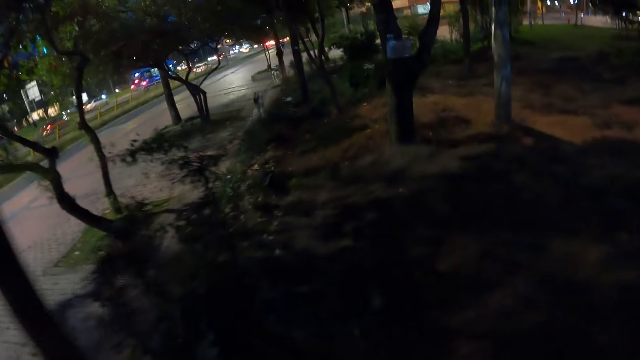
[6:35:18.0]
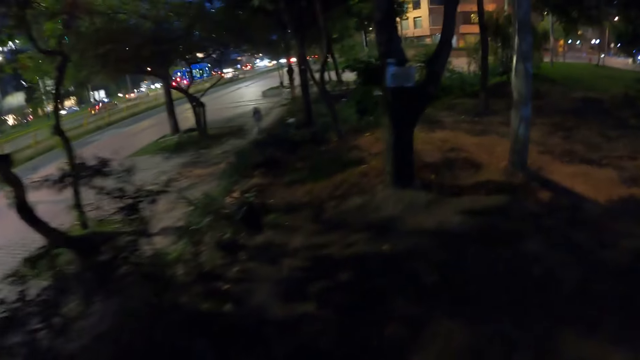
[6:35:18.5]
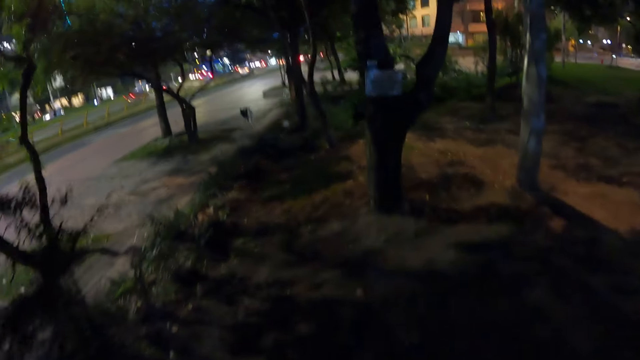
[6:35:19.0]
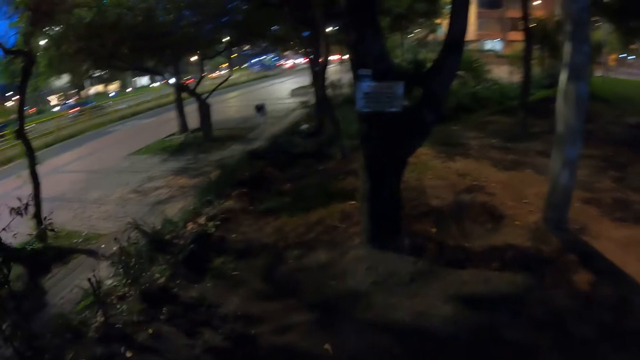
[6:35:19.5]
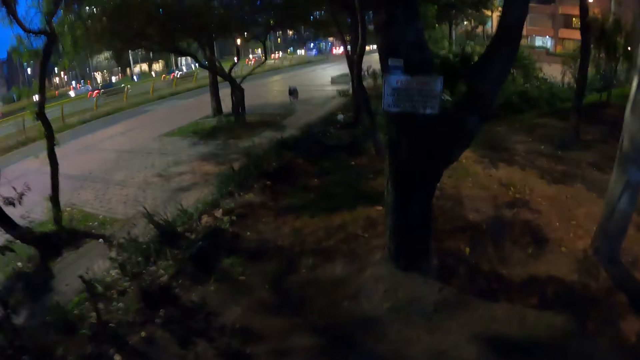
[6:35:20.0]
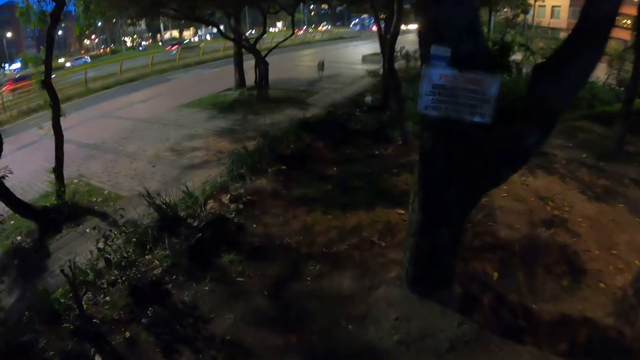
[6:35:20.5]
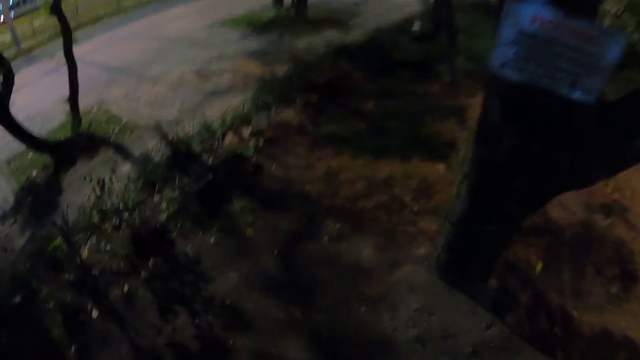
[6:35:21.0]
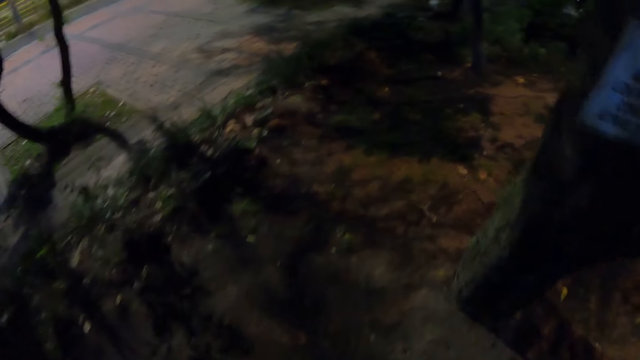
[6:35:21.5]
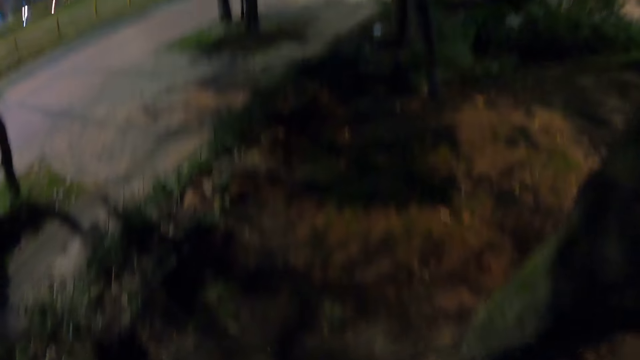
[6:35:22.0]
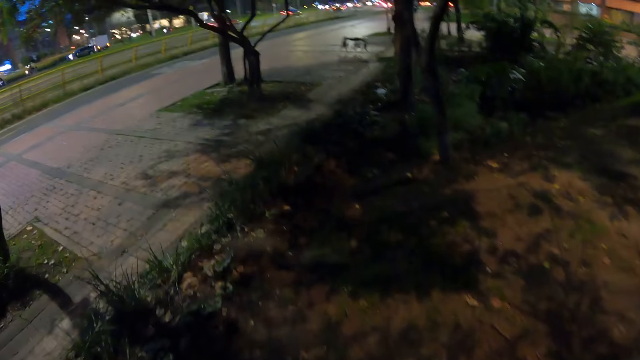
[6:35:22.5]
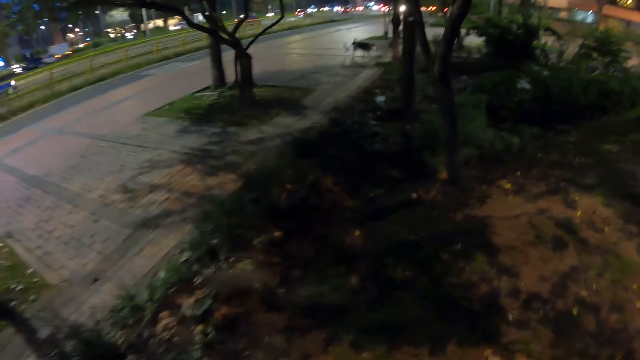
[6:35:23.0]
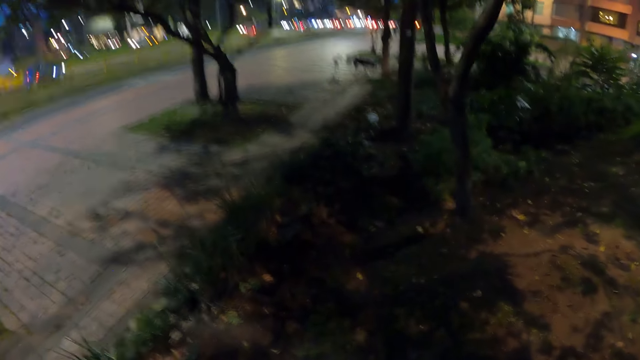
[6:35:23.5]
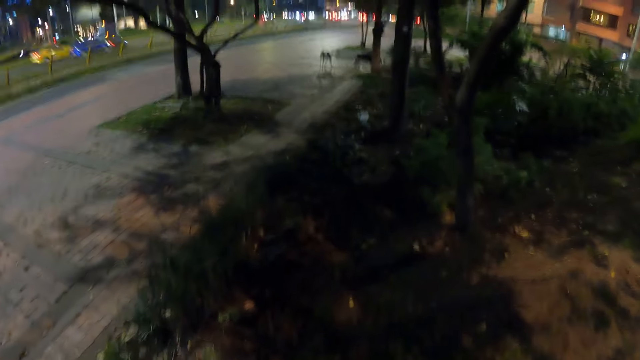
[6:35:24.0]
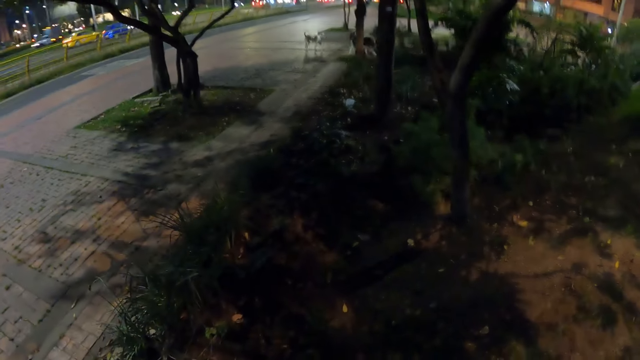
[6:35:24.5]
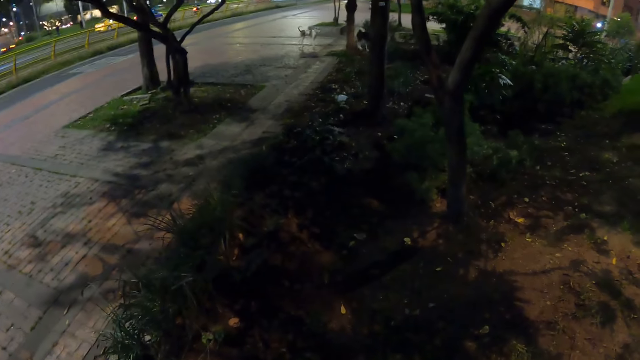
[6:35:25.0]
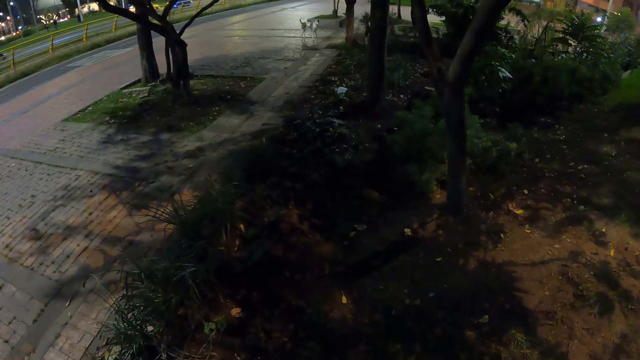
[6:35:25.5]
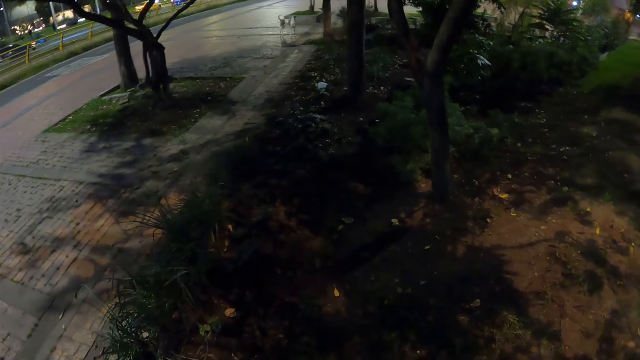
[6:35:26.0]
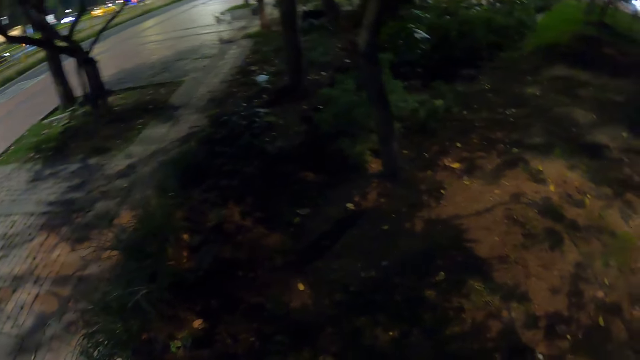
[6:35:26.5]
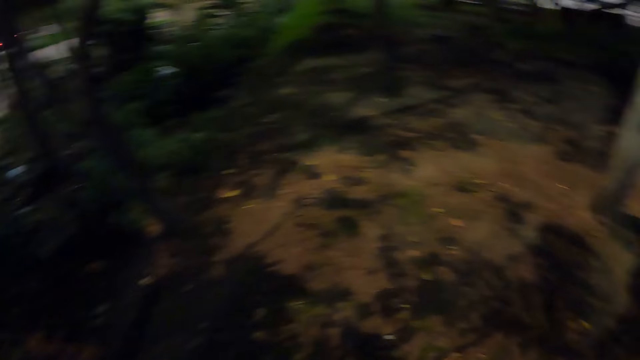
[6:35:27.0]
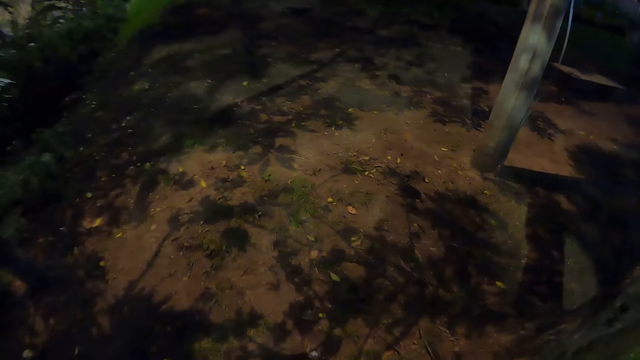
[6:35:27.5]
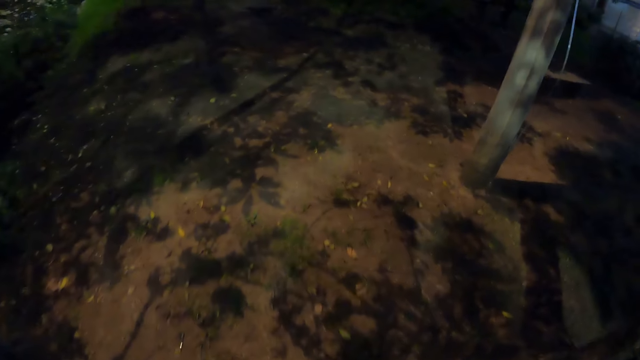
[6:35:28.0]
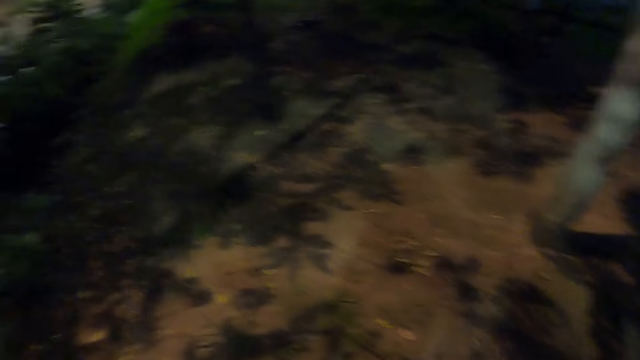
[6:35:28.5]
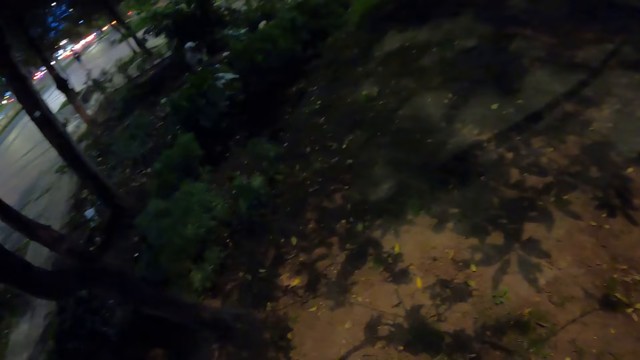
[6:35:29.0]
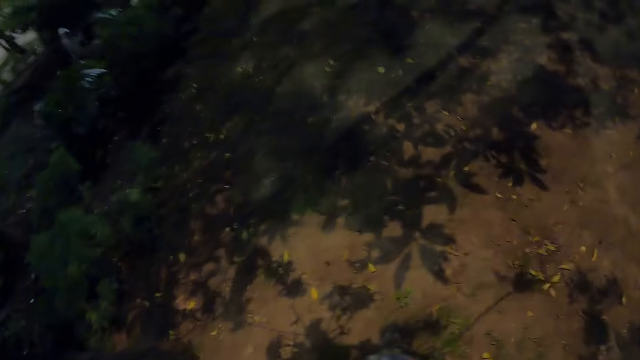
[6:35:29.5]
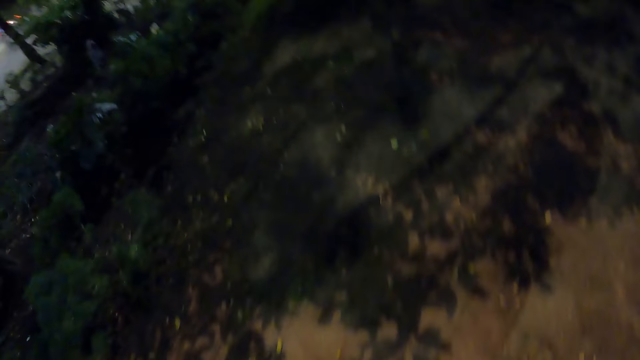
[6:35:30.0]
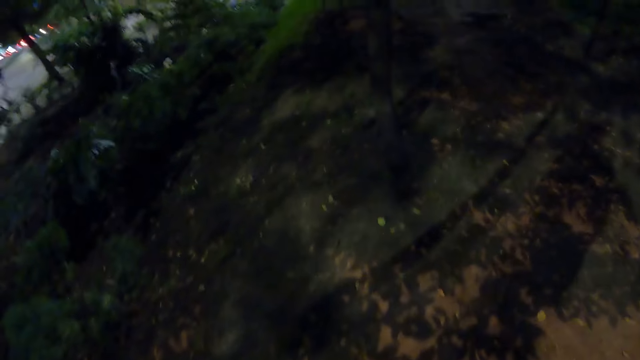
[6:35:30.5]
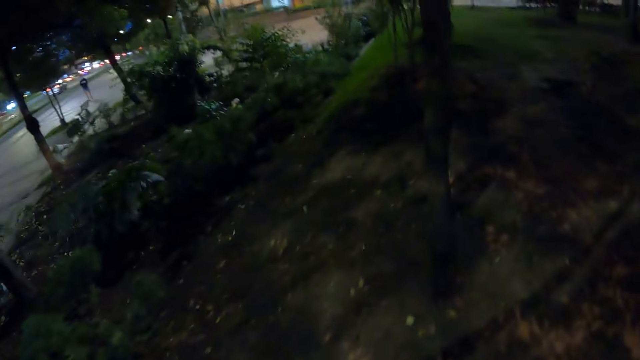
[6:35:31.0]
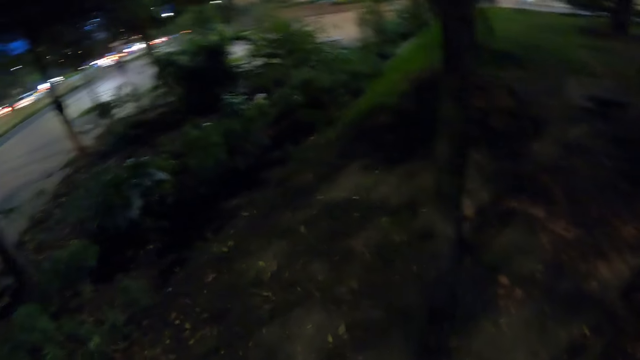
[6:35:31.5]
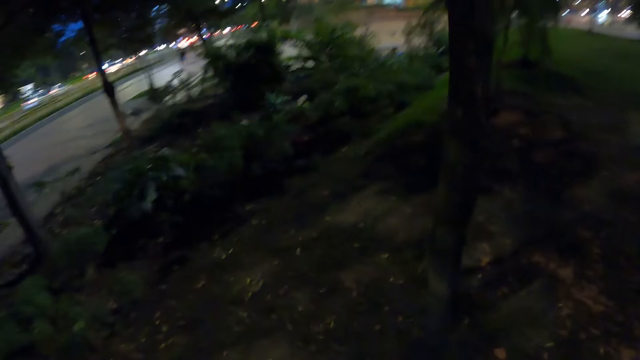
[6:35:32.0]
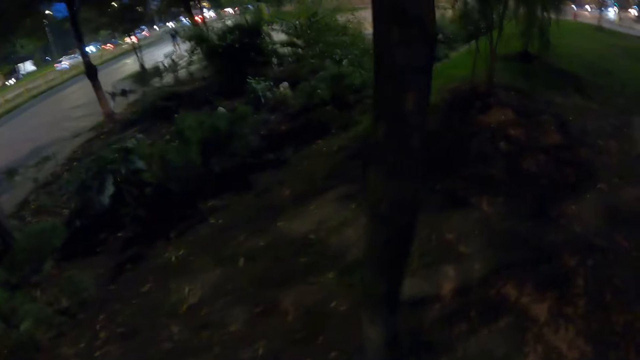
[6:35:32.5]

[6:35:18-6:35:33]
The camera wearer walks on the lawn beside the sidewalk. They stare at the dogs on the road. They stare around. They walk on the lawn beside the sidewalk.

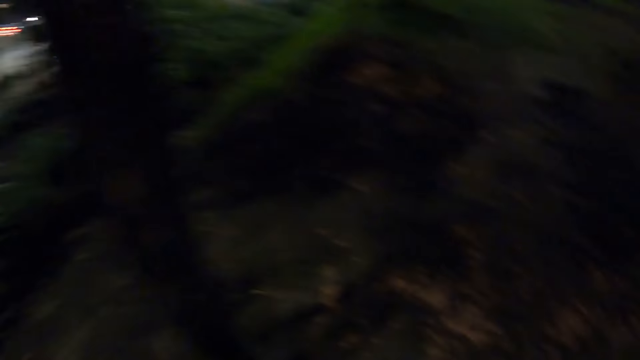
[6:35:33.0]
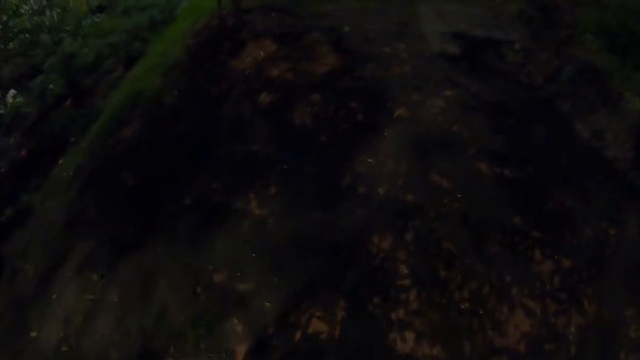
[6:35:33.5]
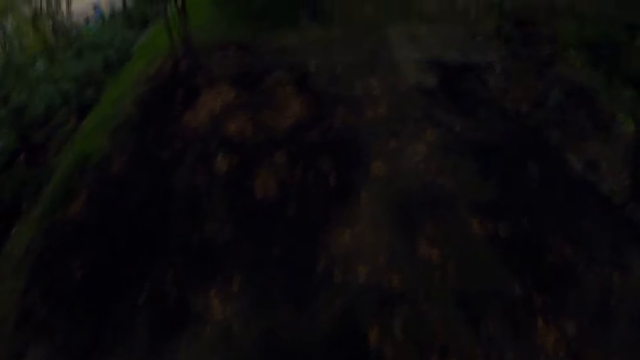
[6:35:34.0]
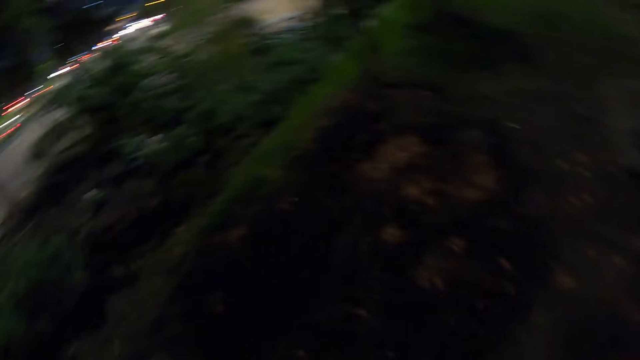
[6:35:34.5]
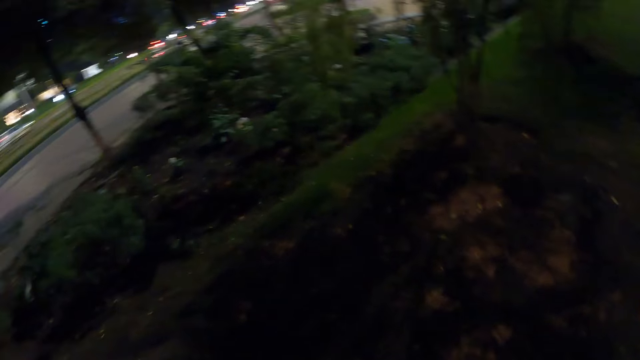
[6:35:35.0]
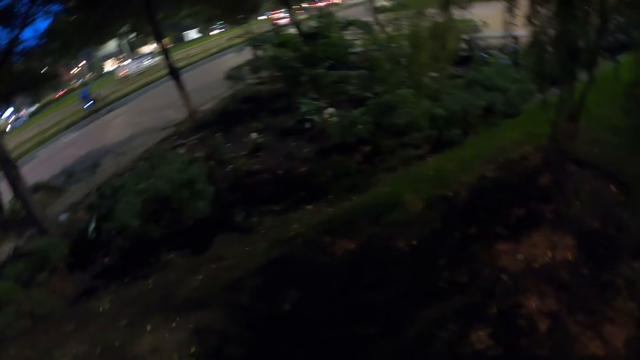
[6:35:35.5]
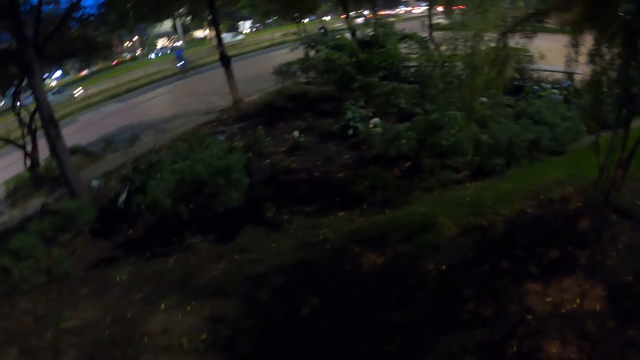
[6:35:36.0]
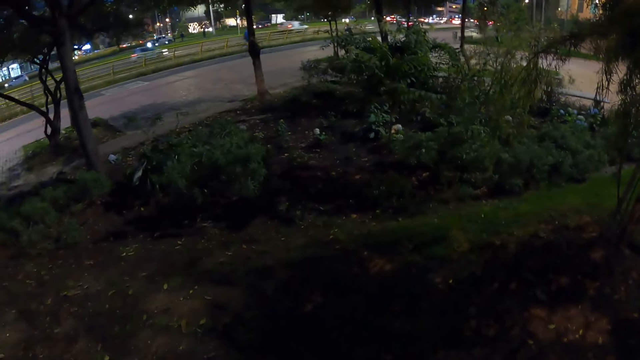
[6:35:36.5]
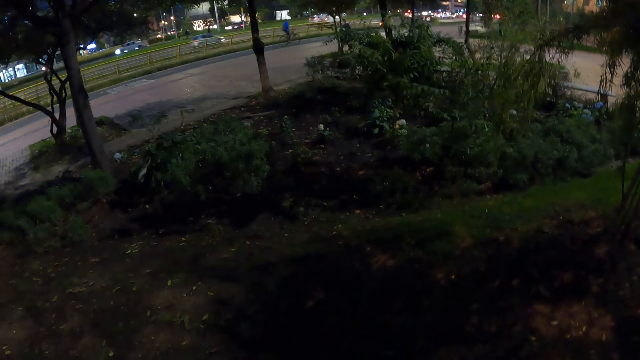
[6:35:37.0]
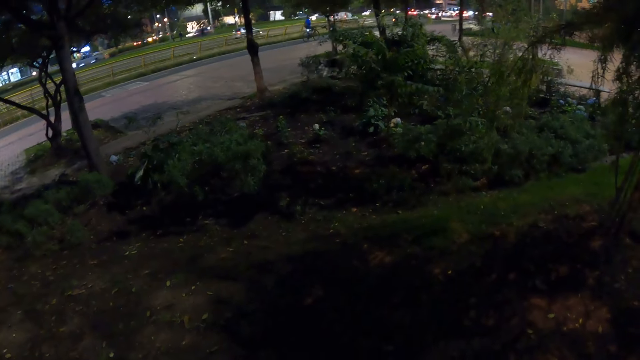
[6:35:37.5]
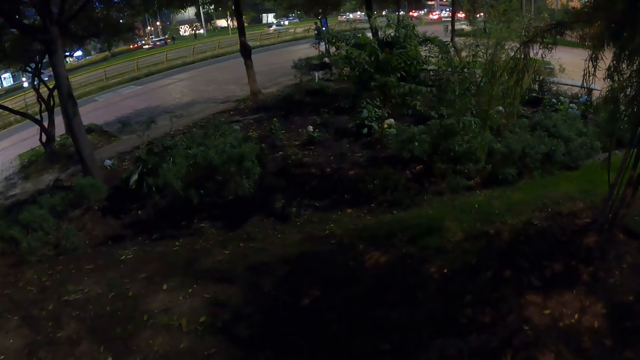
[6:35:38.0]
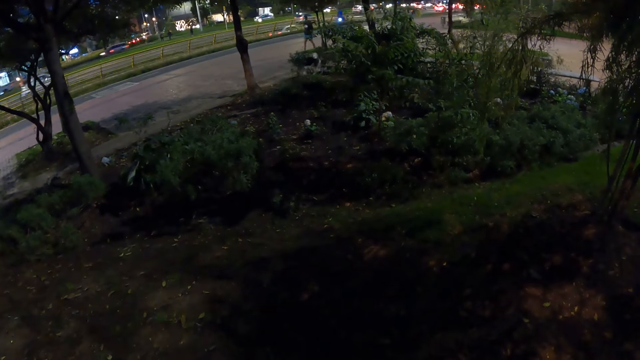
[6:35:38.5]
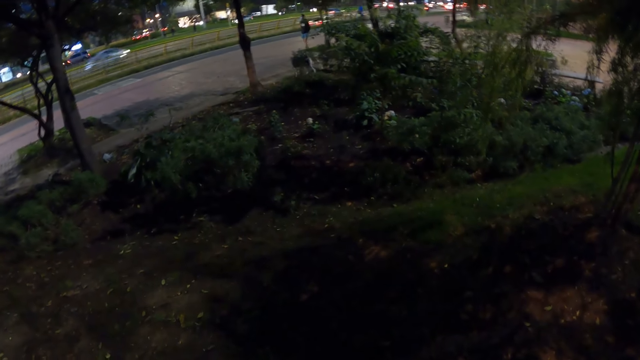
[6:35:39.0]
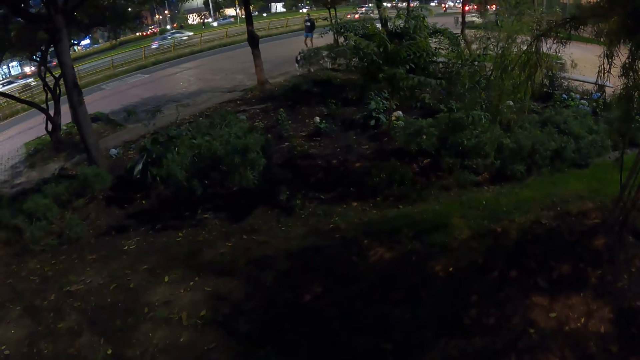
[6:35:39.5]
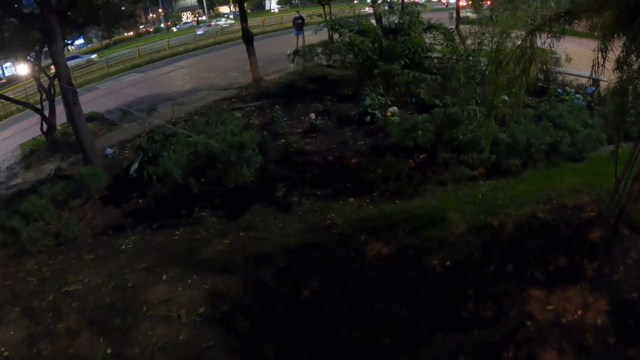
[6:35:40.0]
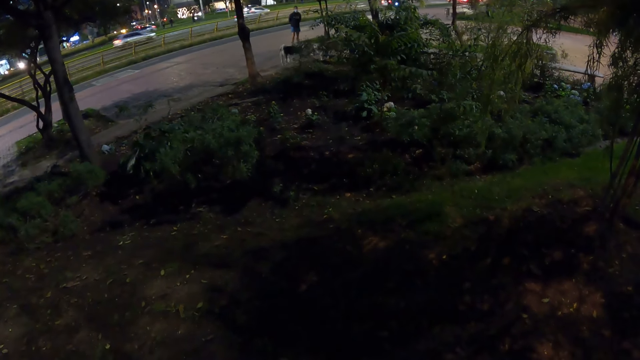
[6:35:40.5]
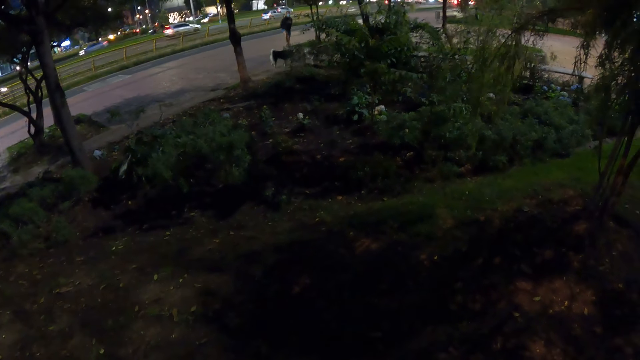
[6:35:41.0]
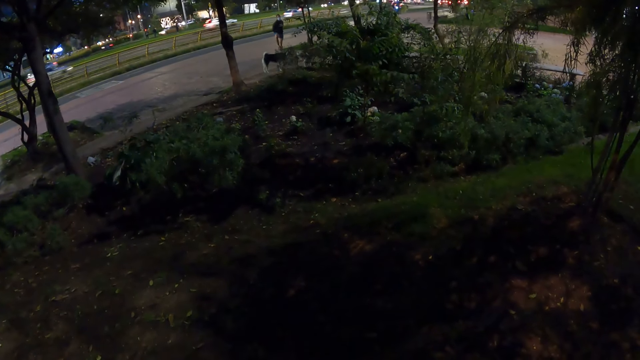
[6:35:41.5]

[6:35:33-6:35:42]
The camera wearer stares at the dogs on the road.
